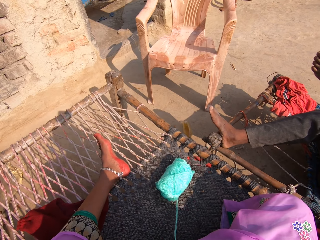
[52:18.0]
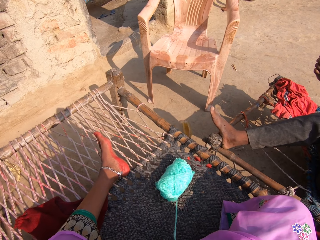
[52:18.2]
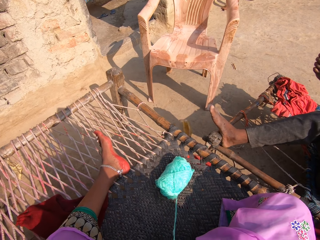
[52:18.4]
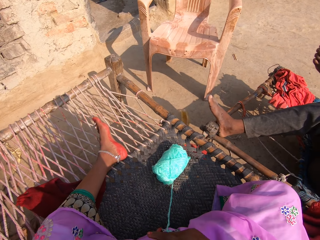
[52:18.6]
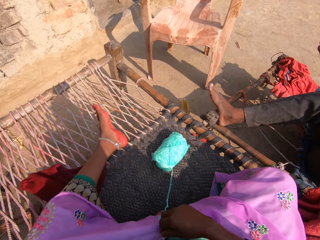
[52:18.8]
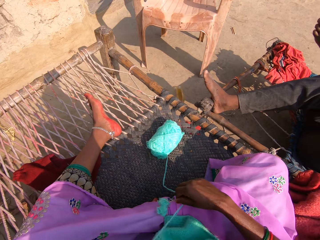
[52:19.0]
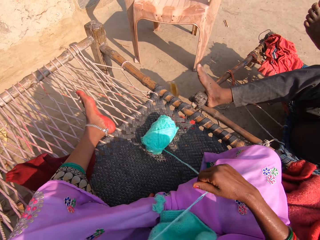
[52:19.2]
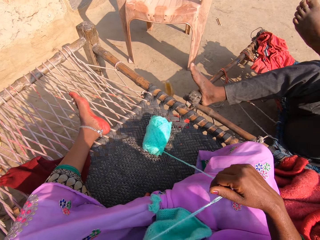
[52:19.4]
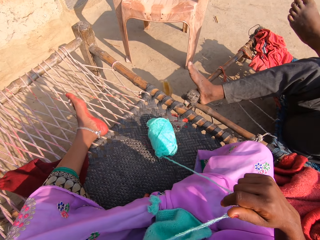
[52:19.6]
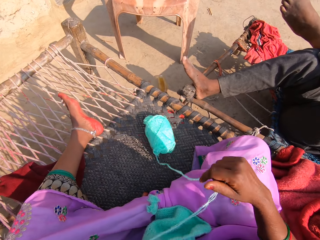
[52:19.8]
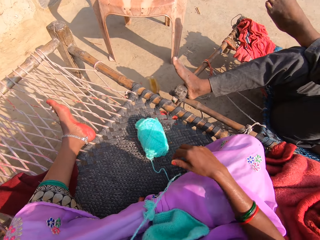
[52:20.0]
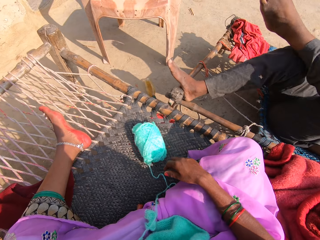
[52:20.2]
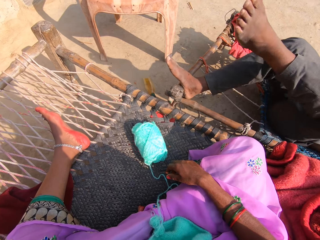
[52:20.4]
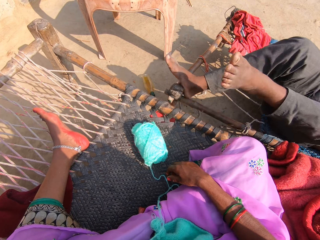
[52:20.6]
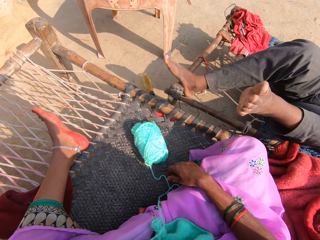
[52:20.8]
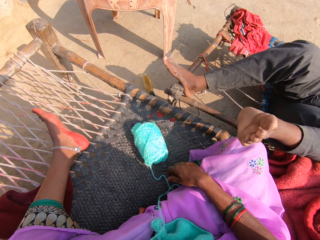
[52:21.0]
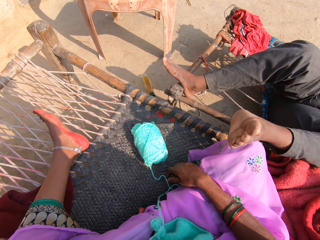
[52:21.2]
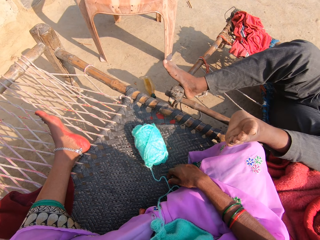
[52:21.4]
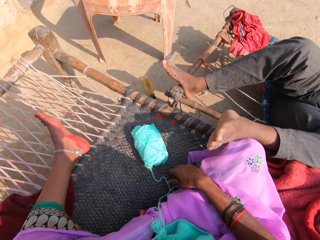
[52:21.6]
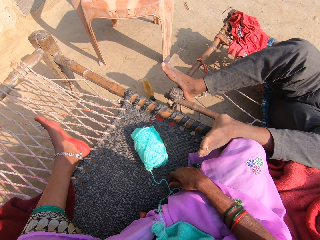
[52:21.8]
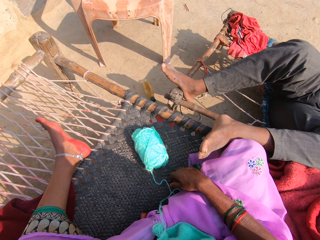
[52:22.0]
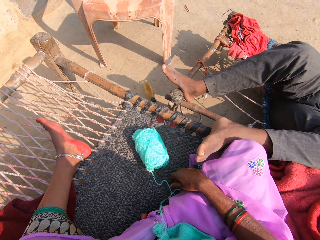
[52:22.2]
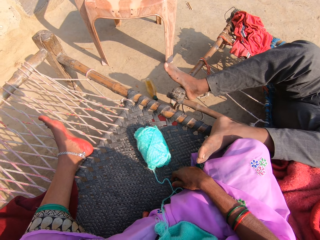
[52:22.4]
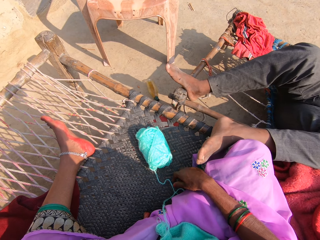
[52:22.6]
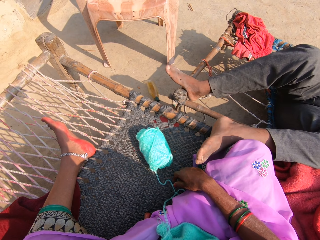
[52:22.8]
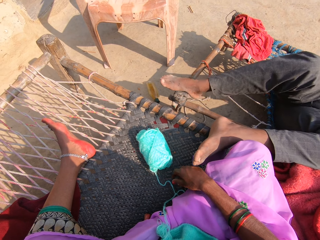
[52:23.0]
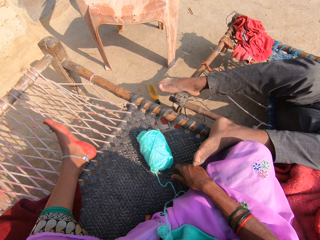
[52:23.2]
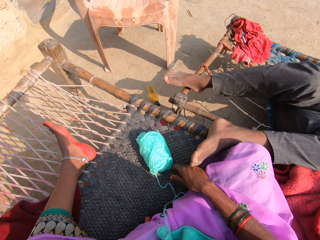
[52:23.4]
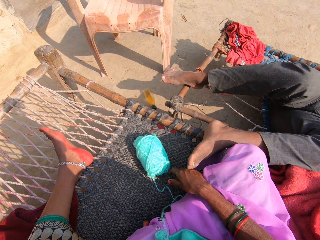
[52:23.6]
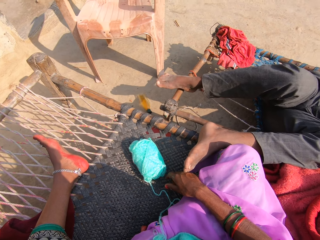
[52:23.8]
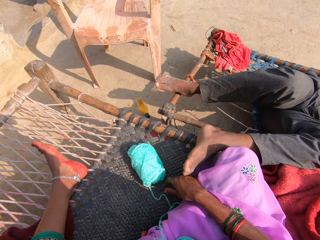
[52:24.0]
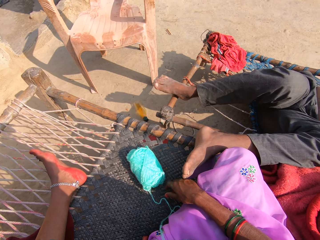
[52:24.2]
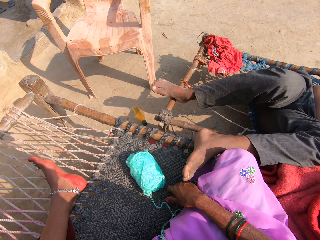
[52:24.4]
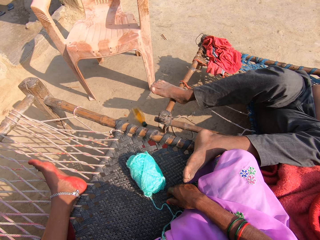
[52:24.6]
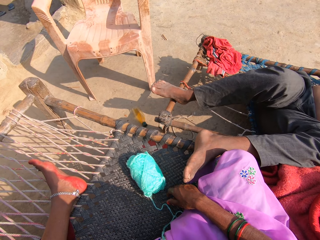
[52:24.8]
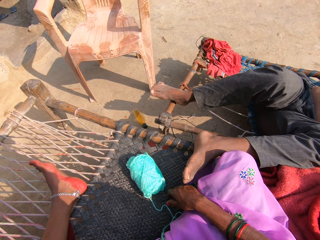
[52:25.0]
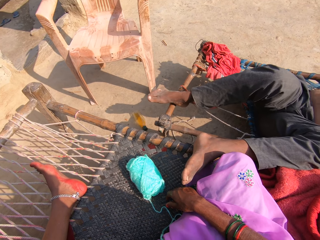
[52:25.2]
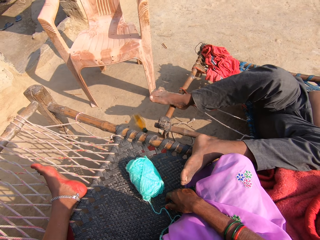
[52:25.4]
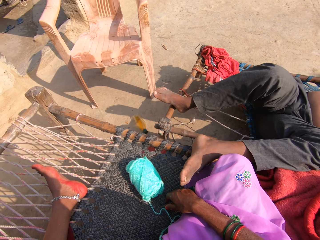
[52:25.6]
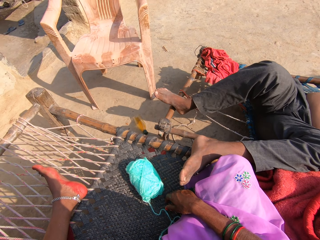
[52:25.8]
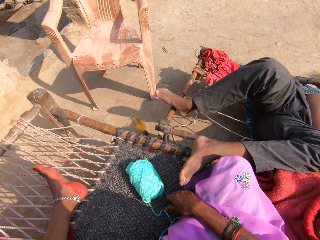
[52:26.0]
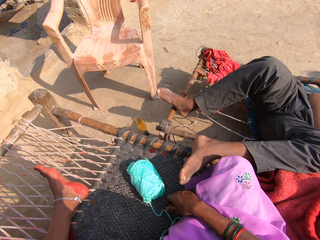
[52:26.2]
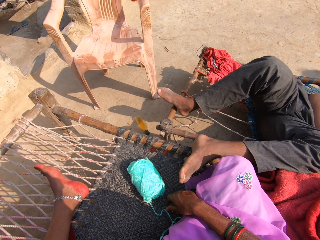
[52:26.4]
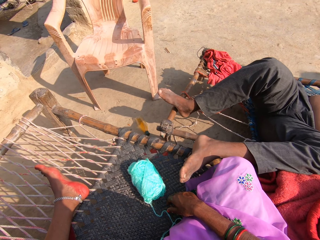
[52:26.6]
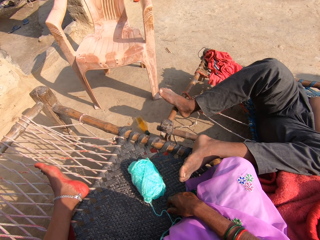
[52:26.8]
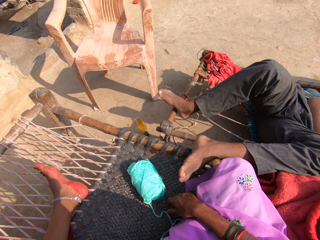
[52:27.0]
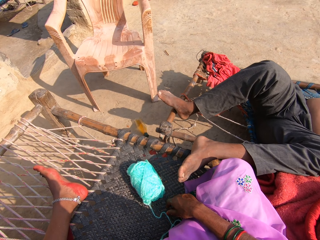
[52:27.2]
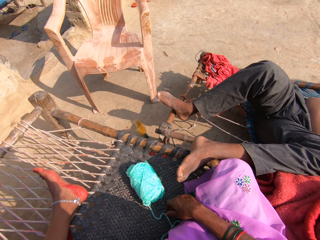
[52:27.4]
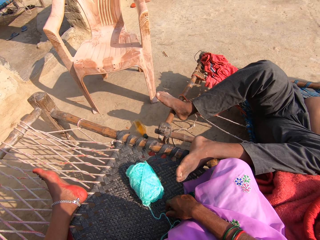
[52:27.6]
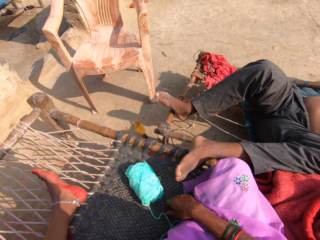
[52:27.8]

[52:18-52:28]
The camera wearer touches the fabric. She straightens the knitting thread. She pulls a thread from the ball of yarn with her right hand. A man places his left leg on the camera wearer.

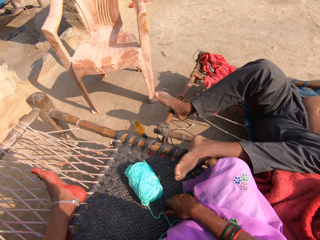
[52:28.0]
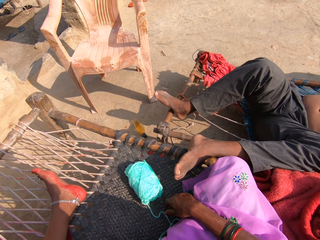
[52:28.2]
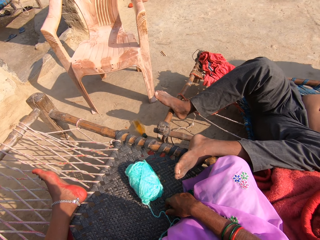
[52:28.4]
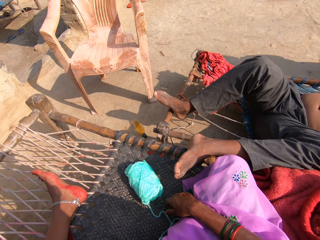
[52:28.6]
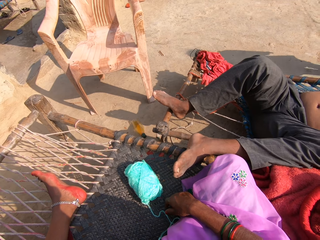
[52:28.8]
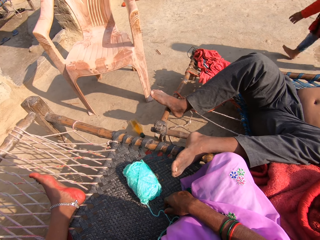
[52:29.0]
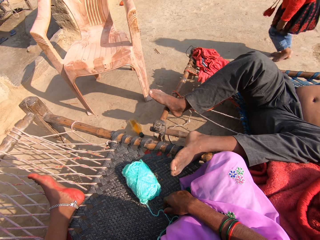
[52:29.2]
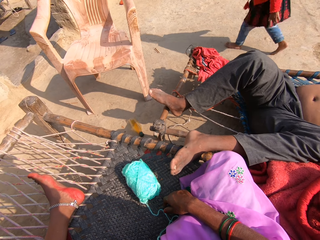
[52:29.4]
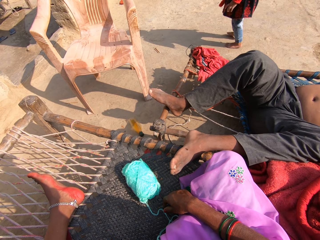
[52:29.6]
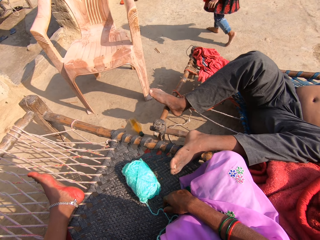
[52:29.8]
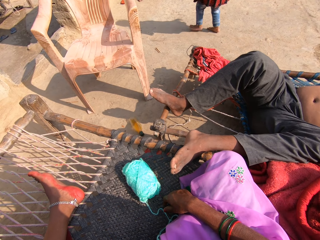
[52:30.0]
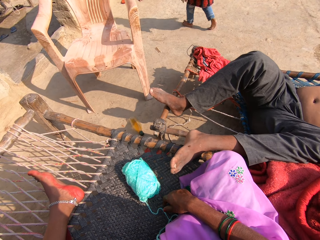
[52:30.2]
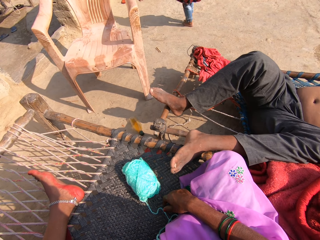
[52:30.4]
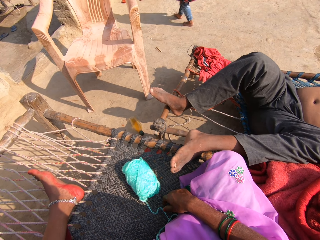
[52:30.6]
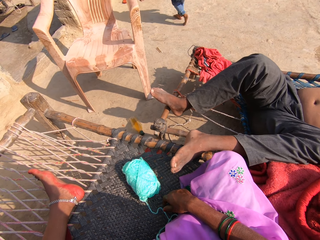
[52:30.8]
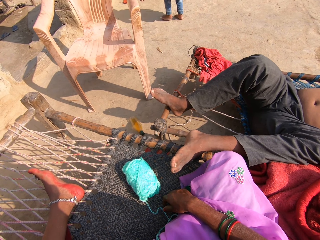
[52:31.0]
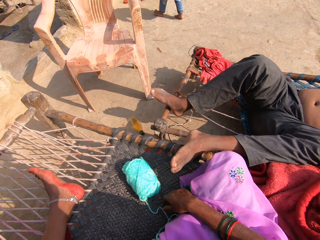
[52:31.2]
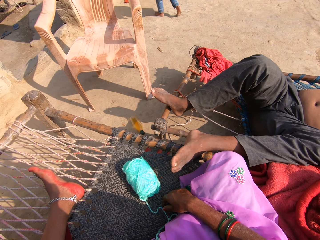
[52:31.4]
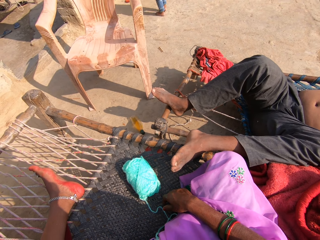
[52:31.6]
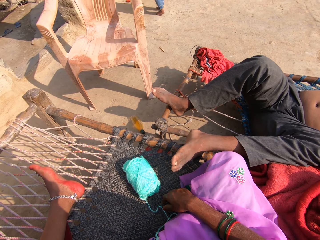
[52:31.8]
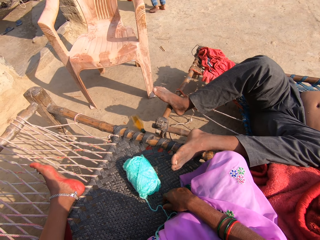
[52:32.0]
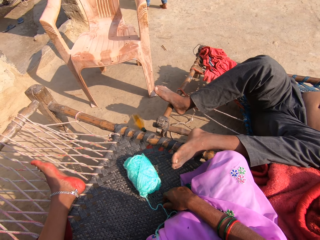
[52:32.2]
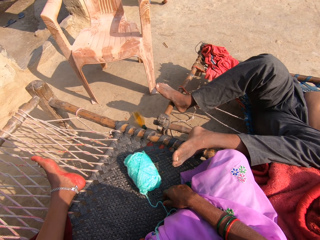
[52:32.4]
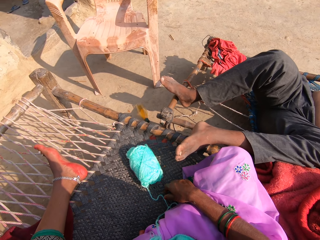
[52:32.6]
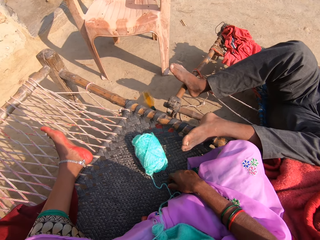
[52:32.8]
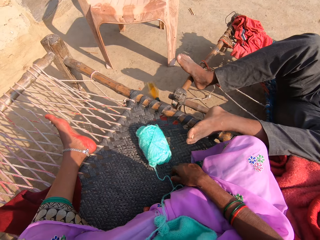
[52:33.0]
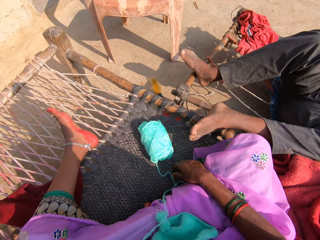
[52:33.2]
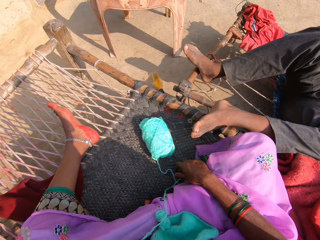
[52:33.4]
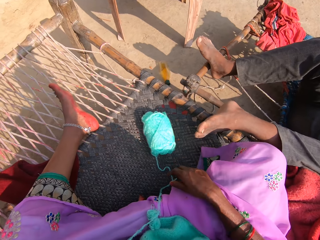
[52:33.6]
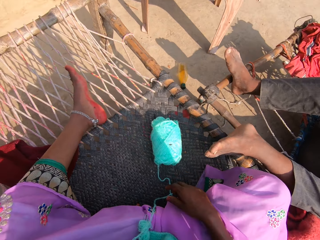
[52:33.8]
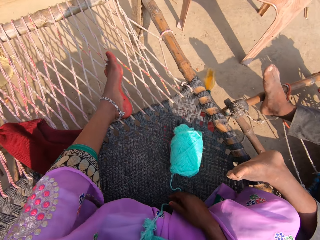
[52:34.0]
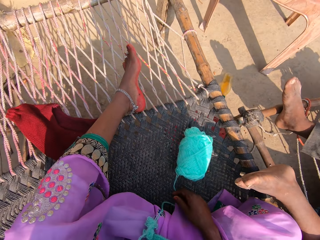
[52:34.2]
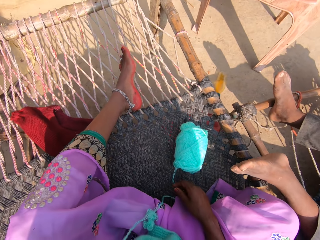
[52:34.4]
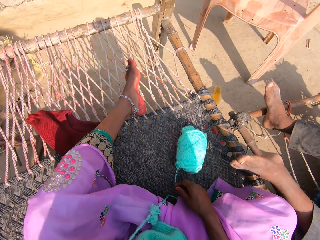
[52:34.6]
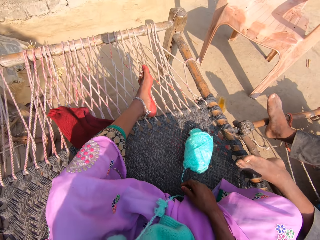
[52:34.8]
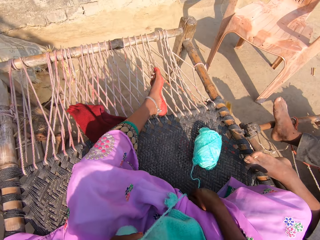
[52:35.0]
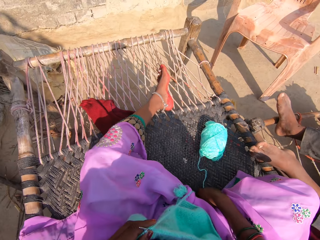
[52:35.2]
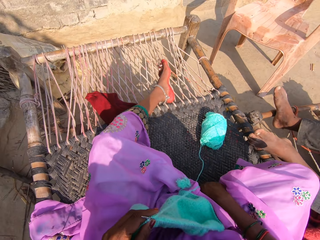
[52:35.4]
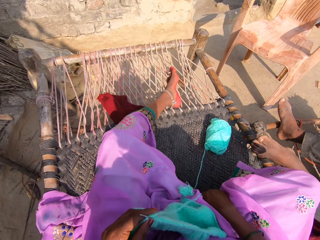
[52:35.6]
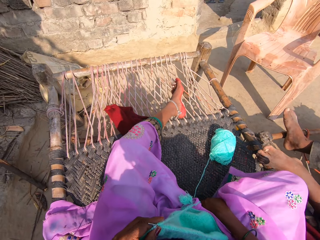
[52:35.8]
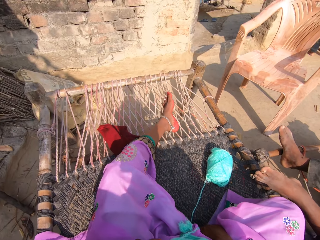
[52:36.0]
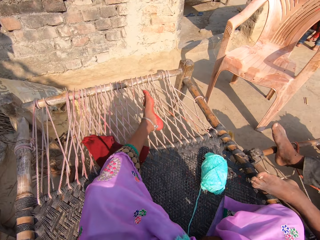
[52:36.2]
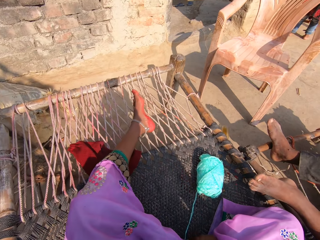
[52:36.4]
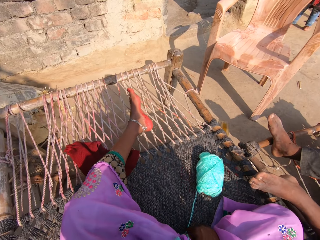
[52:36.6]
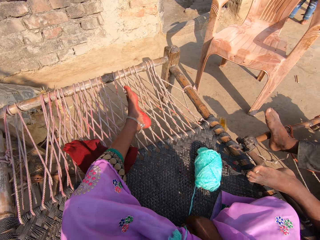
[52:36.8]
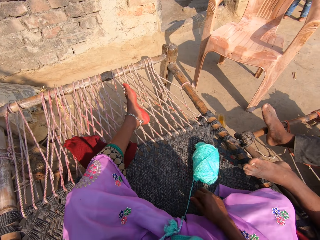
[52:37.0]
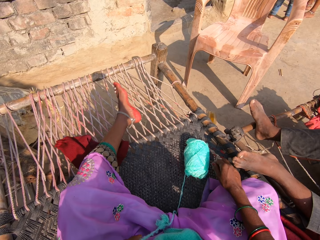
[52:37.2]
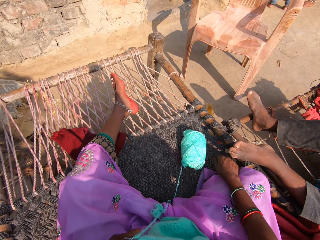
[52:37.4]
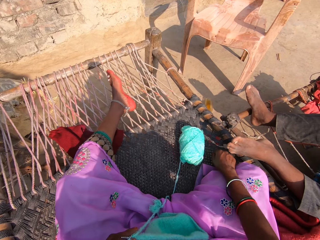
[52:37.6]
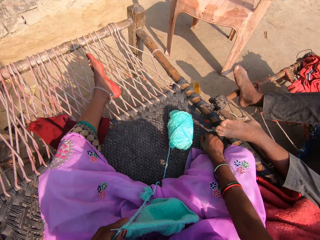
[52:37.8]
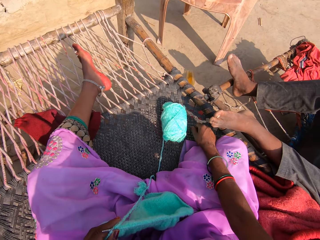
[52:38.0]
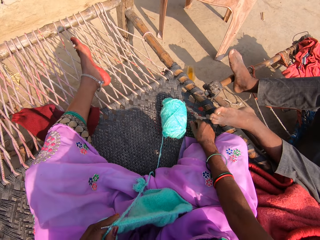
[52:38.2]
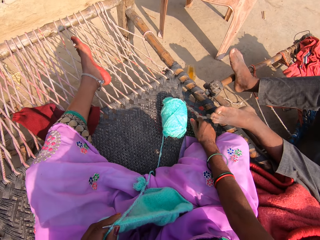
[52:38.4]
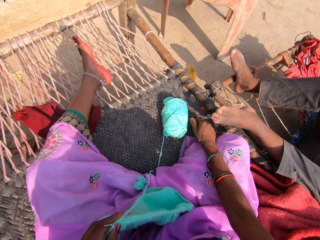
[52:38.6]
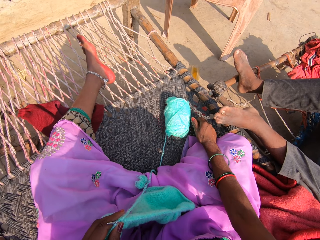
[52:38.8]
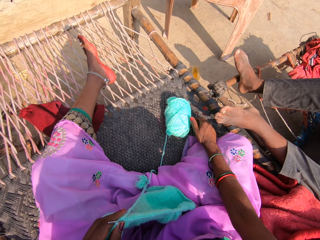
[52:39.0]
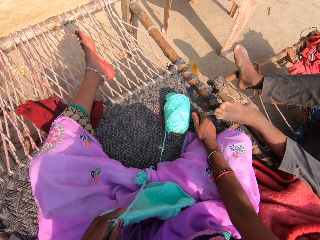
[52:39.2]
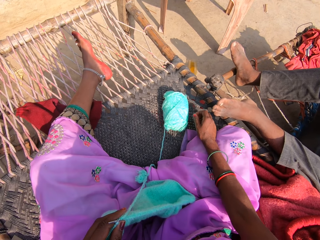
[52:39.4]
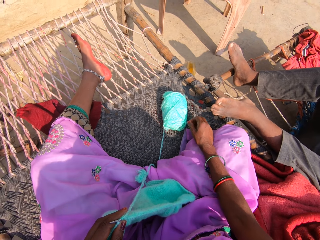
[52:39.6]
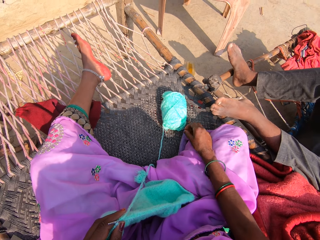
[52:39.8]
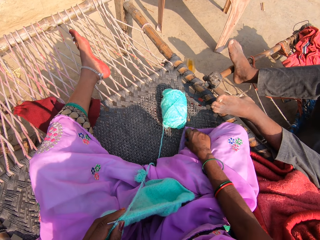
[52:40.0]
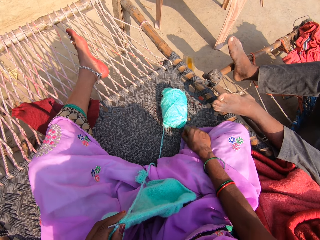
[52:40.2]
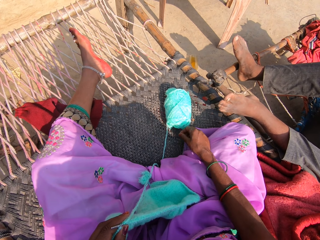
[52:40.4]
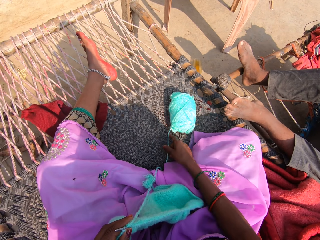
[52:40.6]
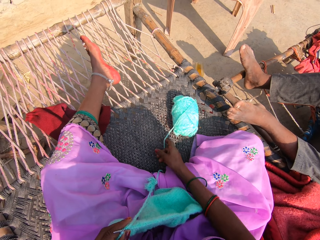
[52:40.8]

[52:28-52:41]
A girl runs past the man. The camera wearer places her right hand on the mat.
